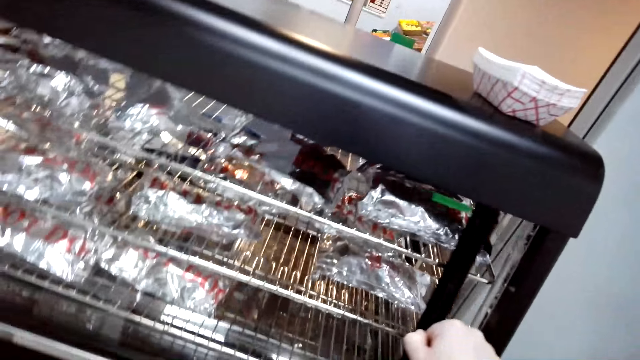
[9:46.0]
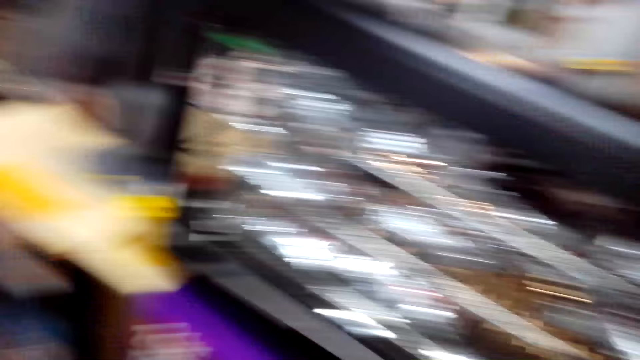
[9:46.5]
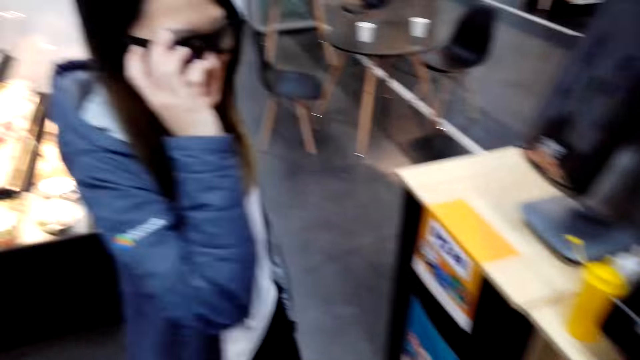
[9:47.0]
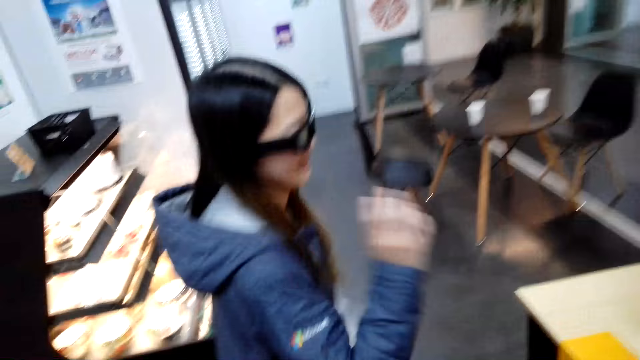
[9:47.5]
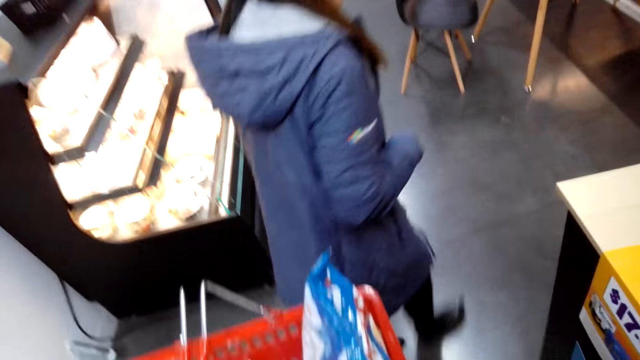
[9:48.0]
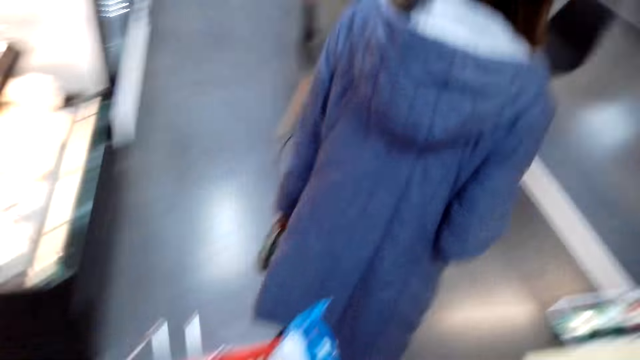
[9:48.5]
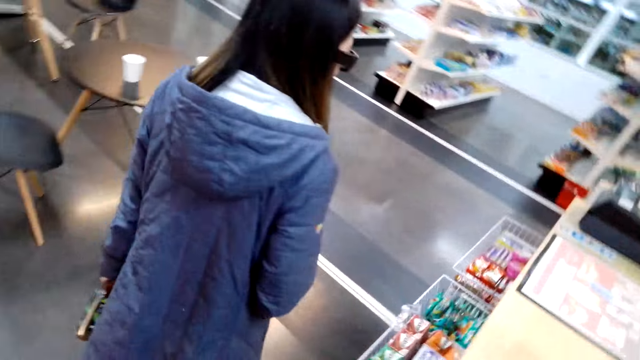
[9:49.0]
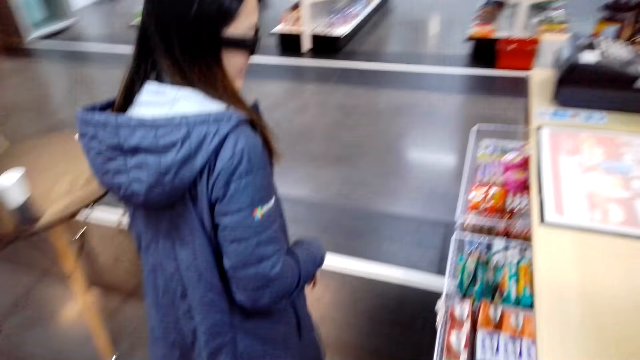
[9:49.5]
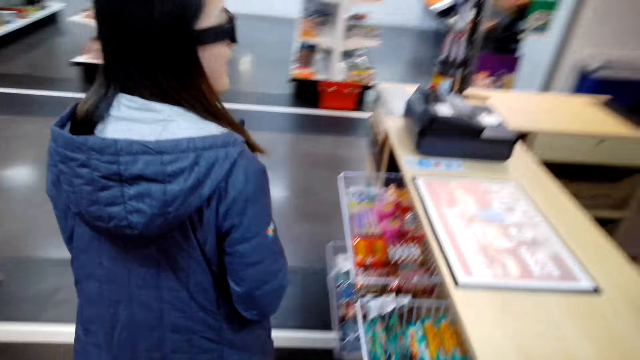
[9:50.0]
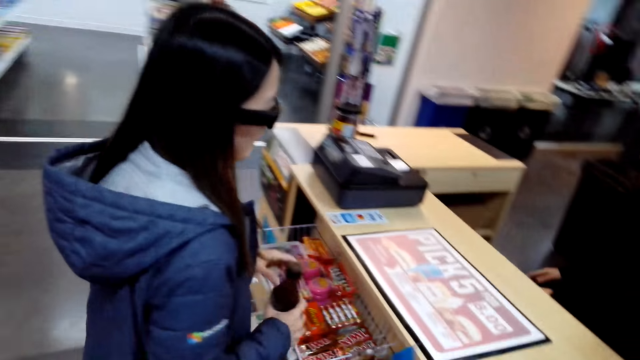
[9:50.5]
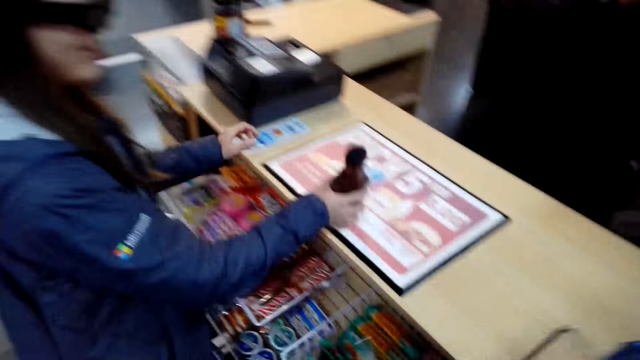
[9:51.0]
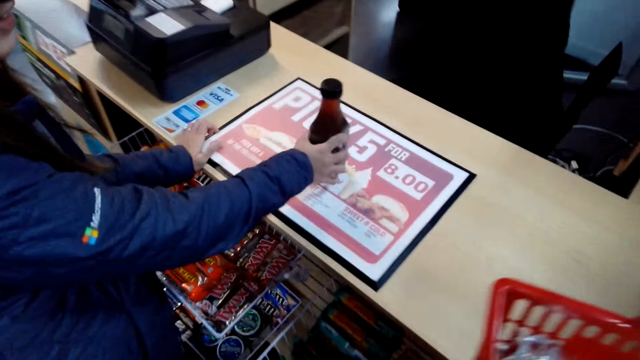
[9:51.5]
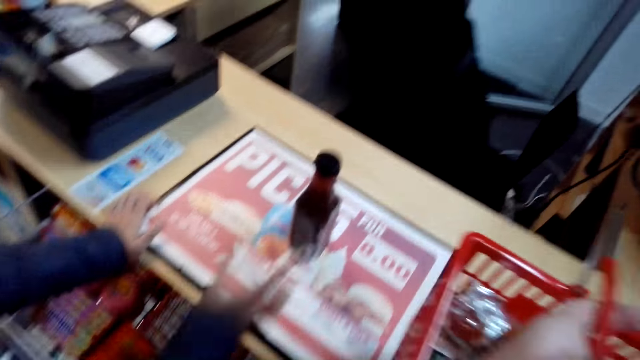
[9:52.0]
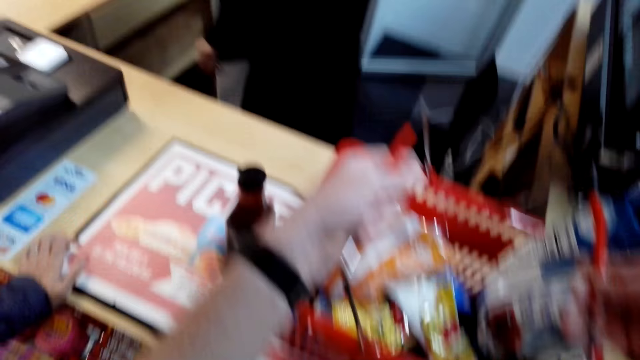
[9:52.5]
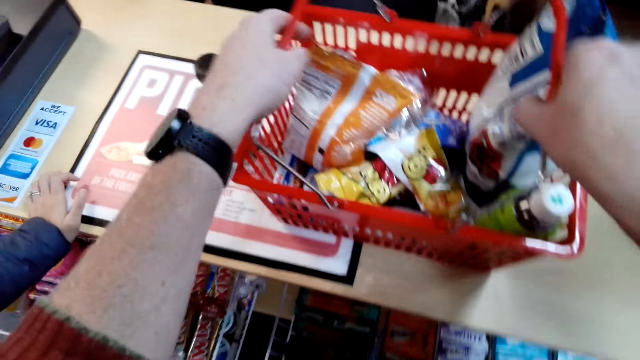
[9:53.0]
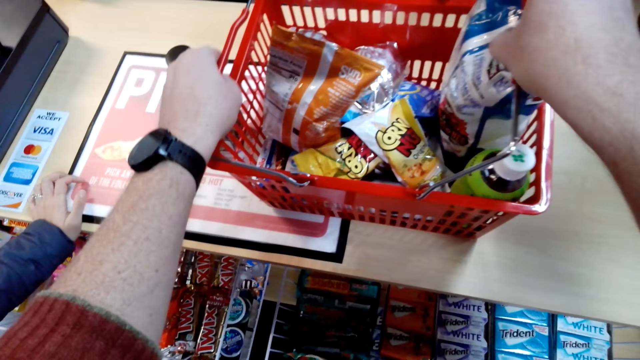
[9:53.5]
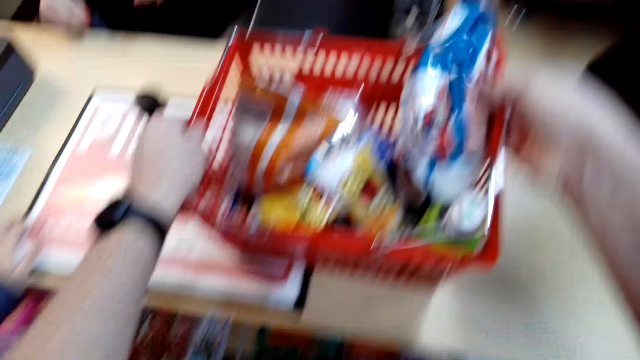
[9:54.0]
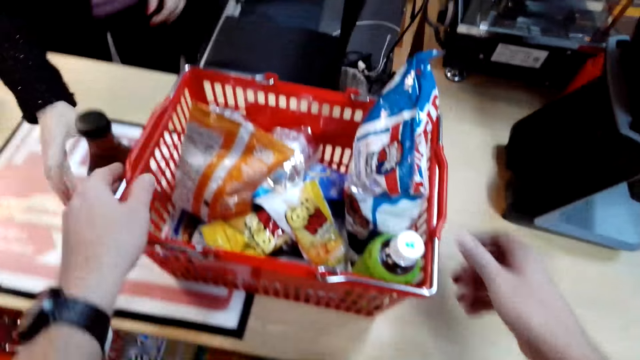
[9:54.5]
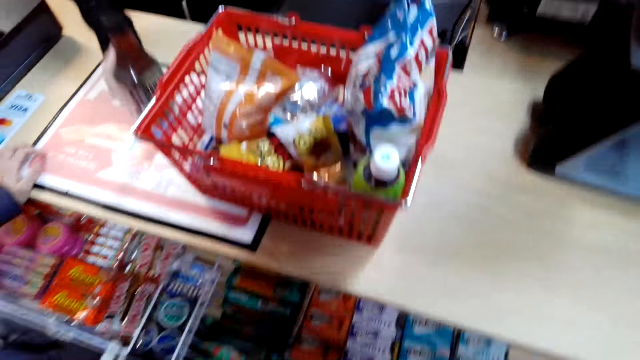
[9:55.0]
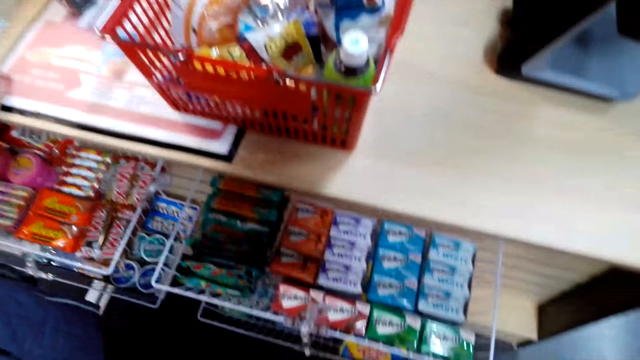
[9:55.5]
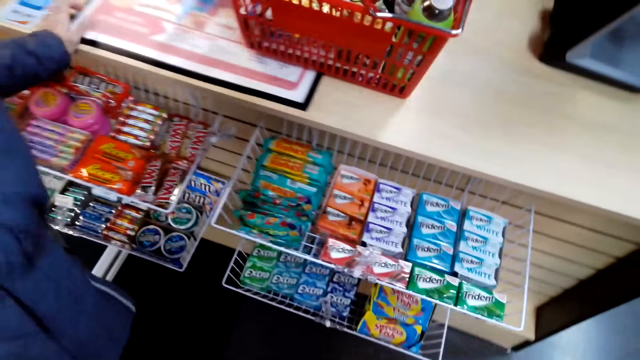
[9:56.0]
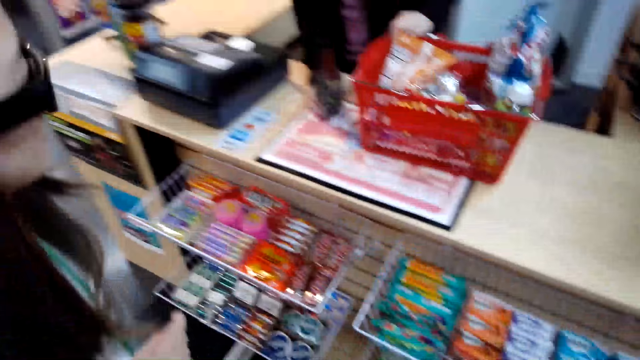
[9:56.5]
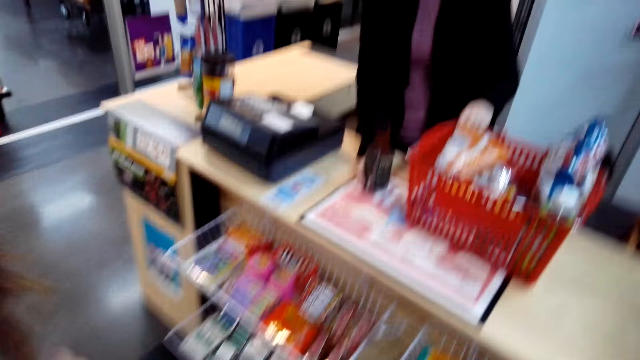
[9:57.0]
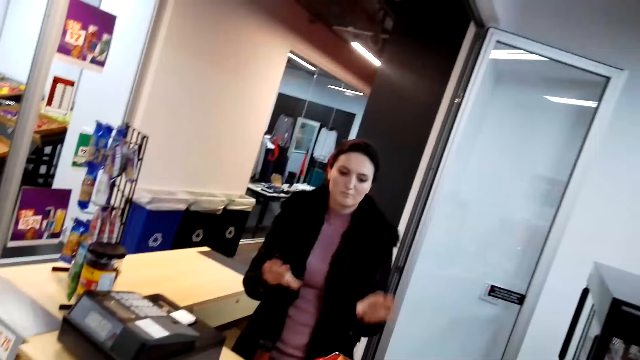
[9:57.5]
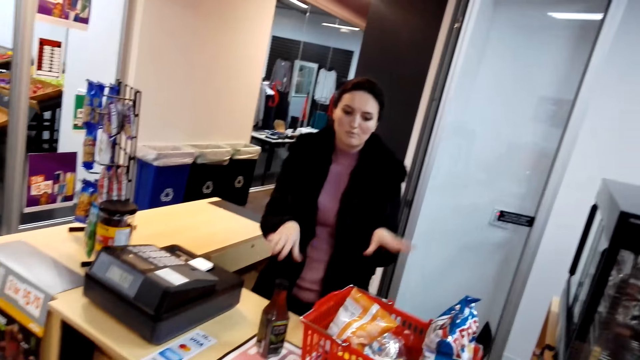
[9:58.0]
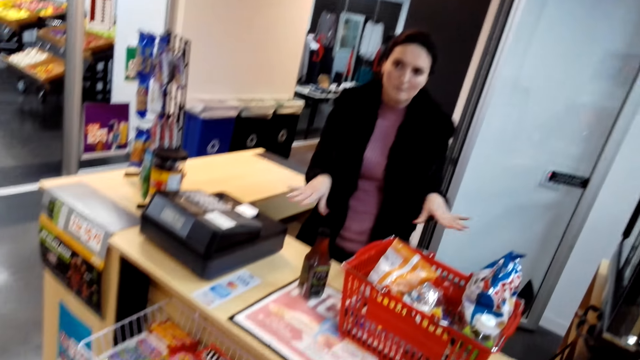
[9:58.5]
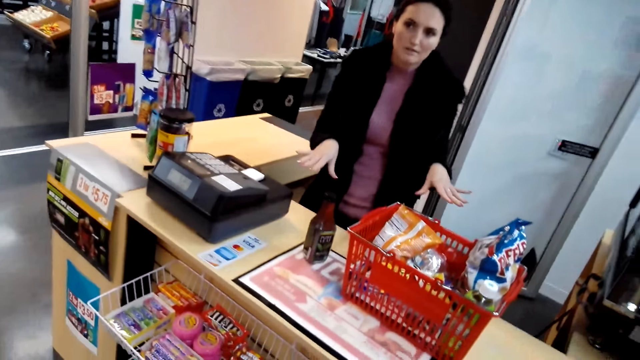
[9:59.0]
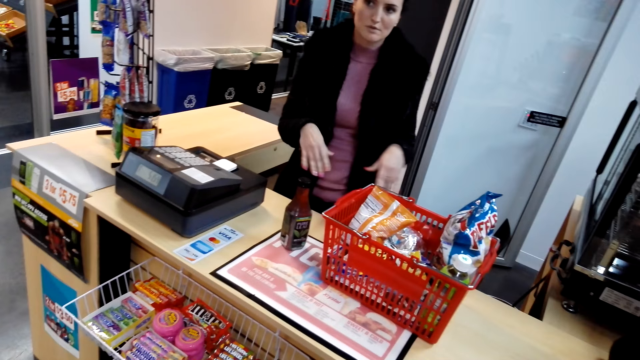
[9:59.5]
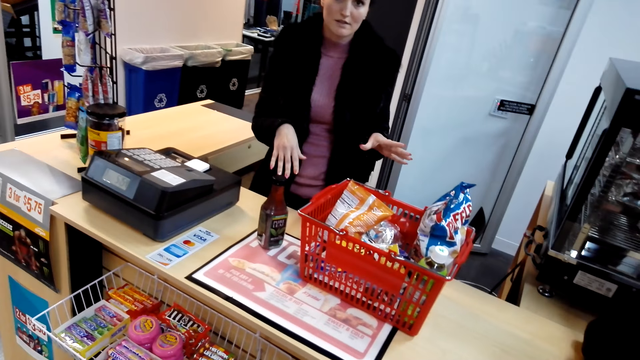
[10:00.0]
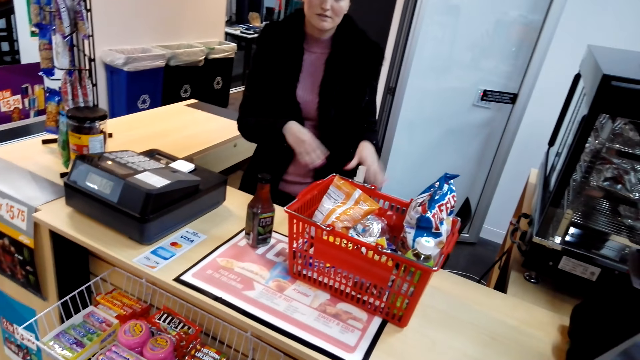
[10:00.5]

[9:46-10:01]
The camera wearer speaks to a lady. The lady touches her sun glasses, lets go of the sun glasses and walks in the store. The camera wearer follows the lady. The lady speaks to another lady. The first lady puts the bottle on the desk. The camera wearer puts the shopping basket on the desk. They let go of the basket. The other lady takes the bottle from the desk. The first lady steps back. The other lady sways her hands and speaks to the first lady.

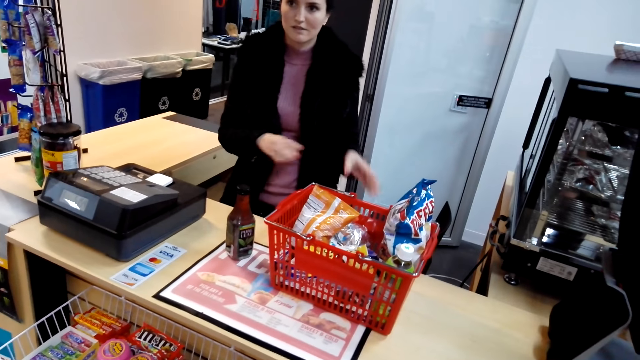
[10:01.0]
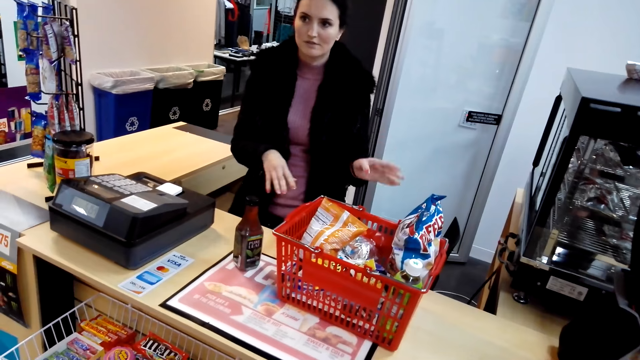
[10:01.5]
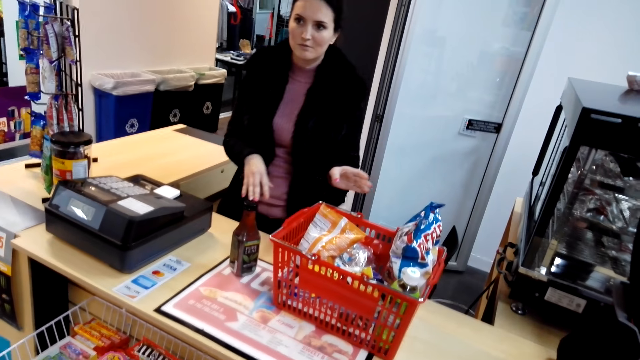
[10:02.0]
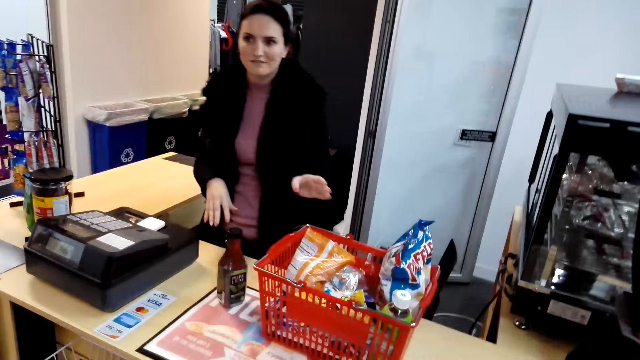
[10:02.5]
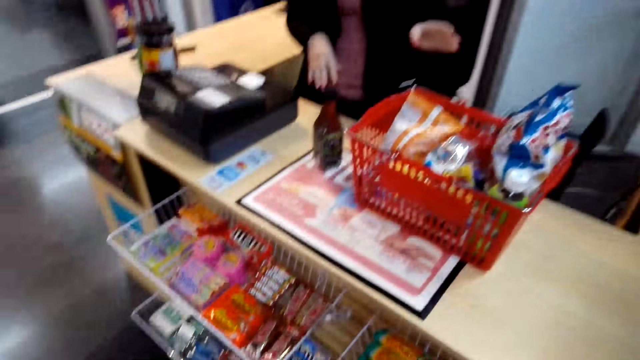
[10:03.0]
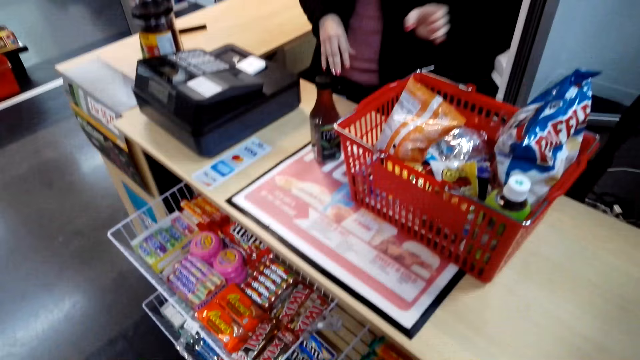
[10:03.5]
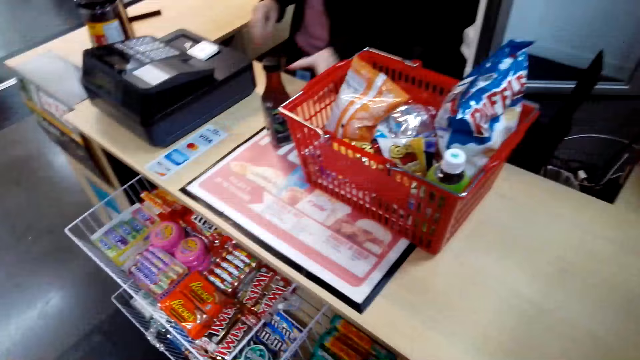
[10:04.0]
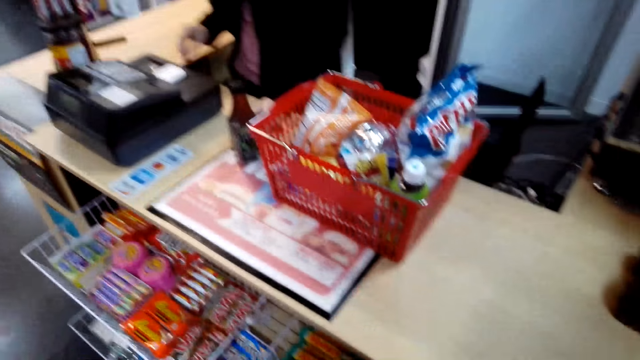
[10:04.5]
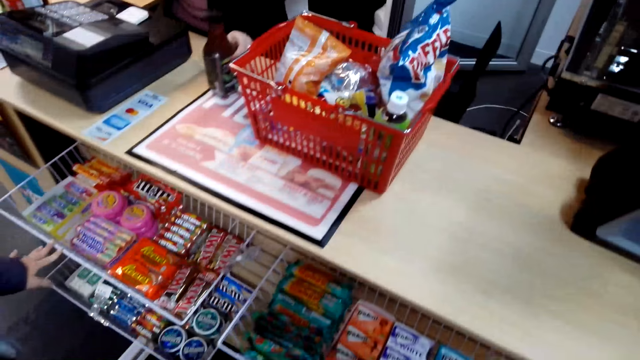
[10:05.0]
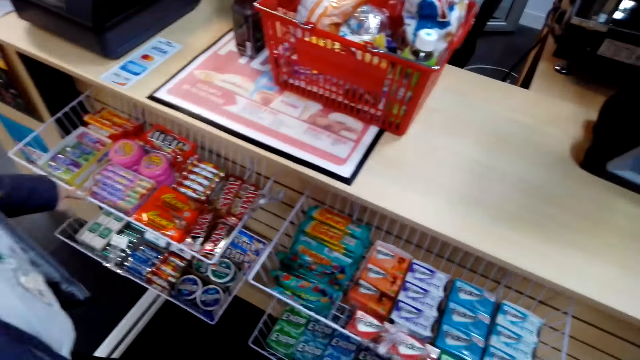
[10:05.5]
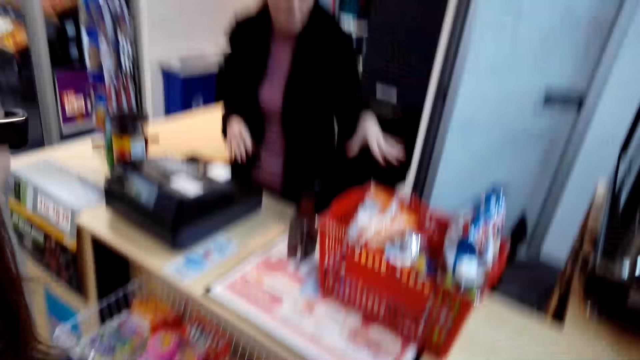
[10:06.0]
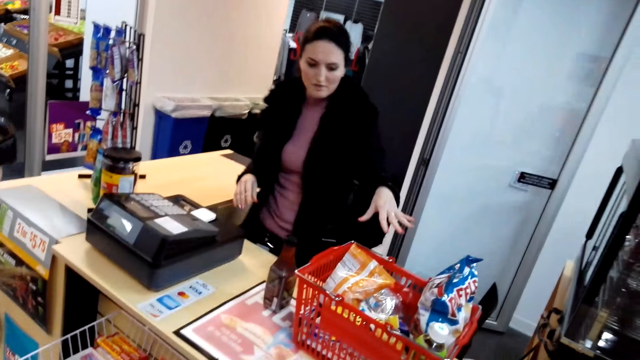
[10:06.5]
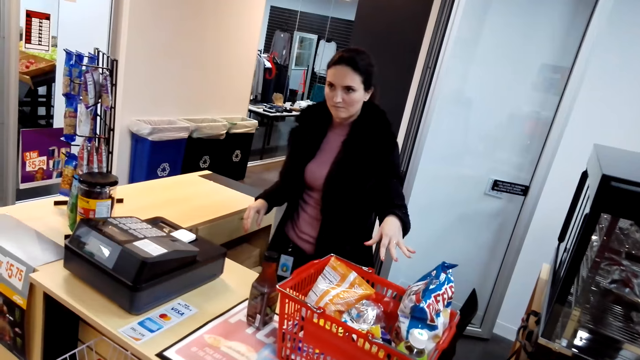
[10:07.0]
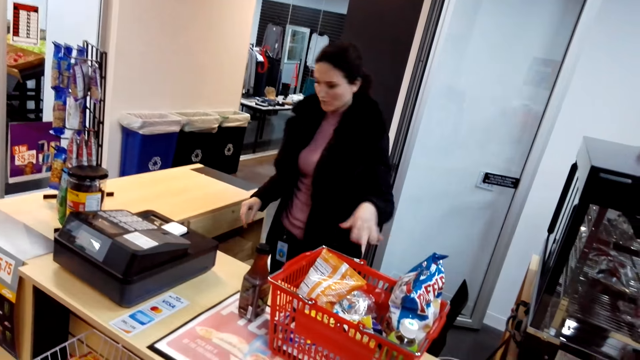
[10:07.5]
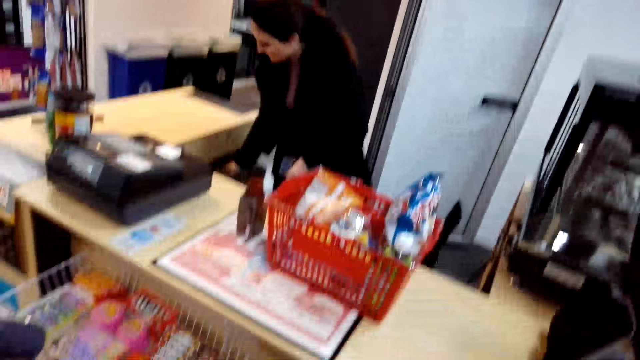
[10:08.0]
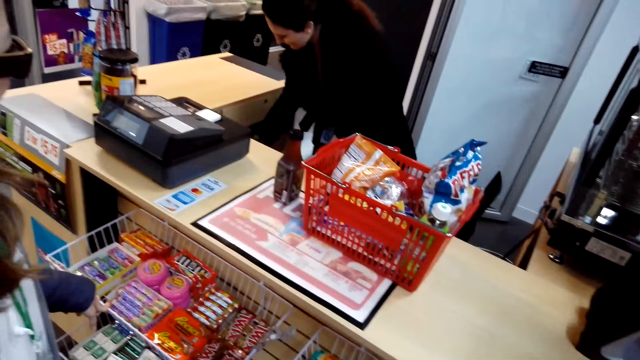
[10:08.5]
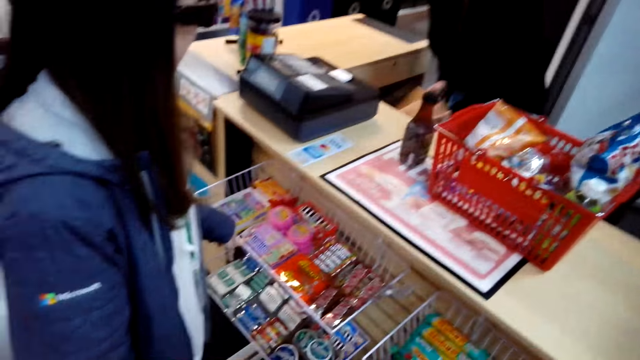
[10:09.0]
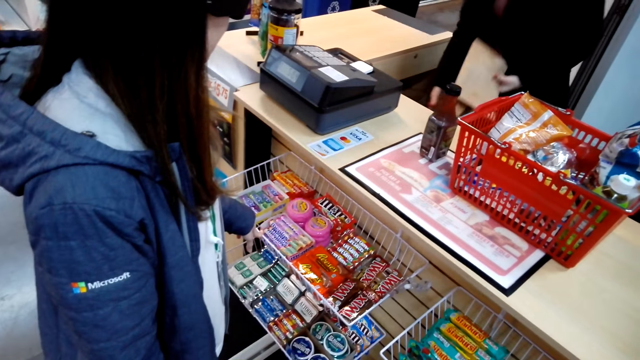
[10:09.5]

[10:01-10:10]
A lady speaks to another lady. The camera wearer speaks to the first lady. The first lady touches a rack besides the desk. A cashier talks to the camera wearer. The other lady speaks to the first lady. The camera wearer speaks to the other lady. The other lady reaches her hand under the desk.
